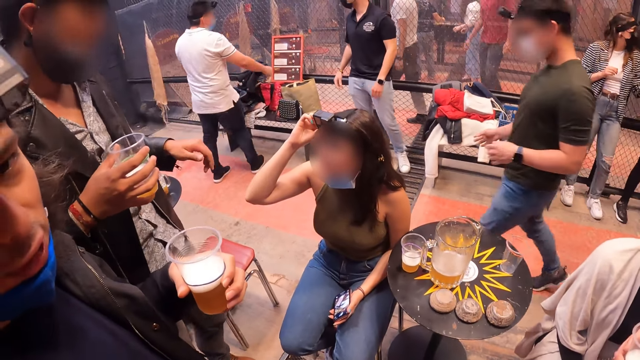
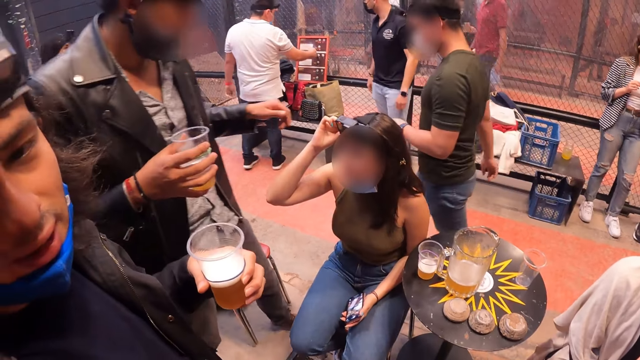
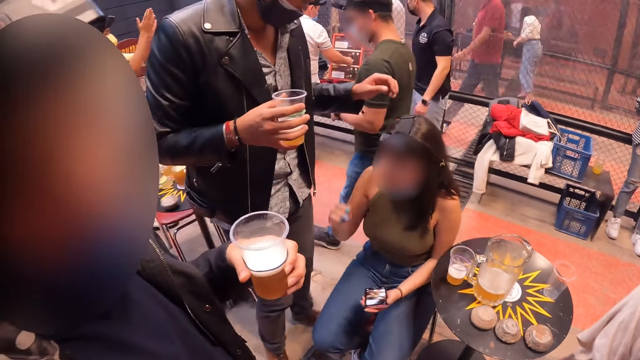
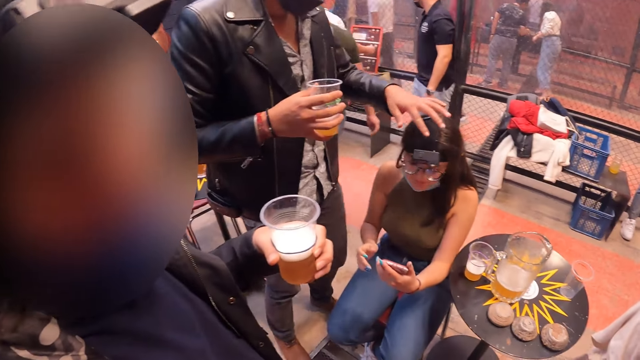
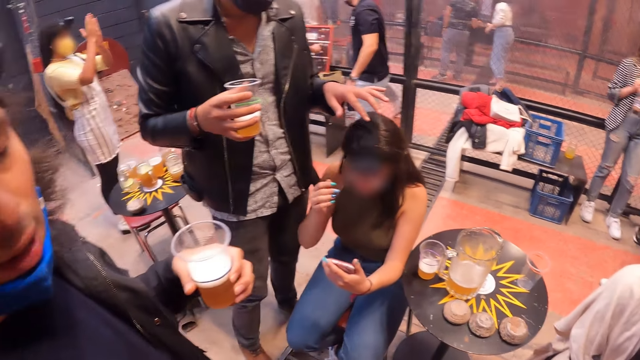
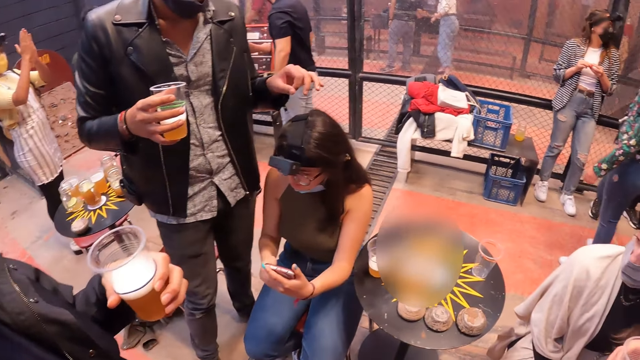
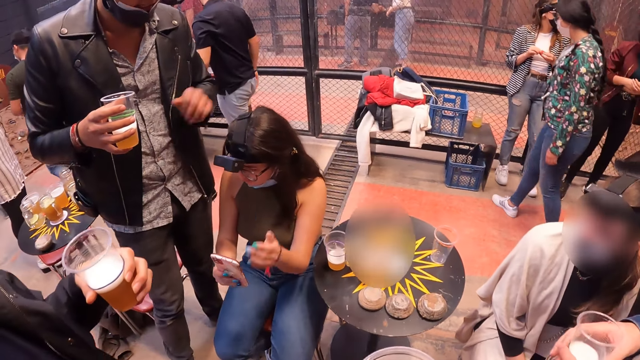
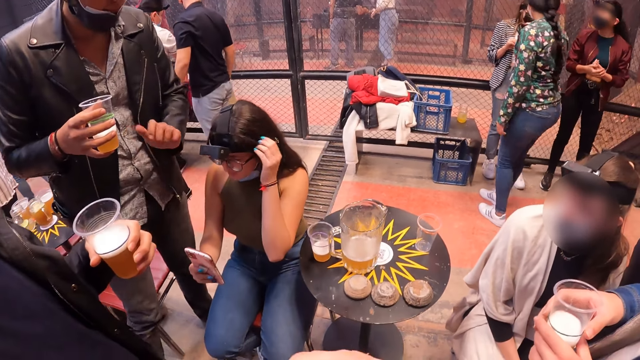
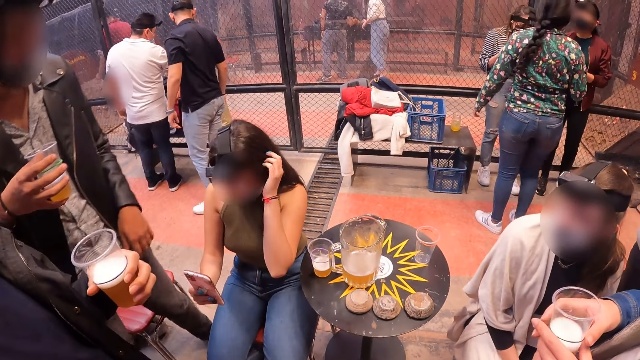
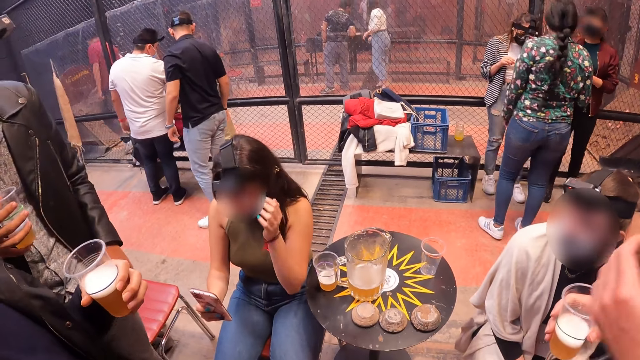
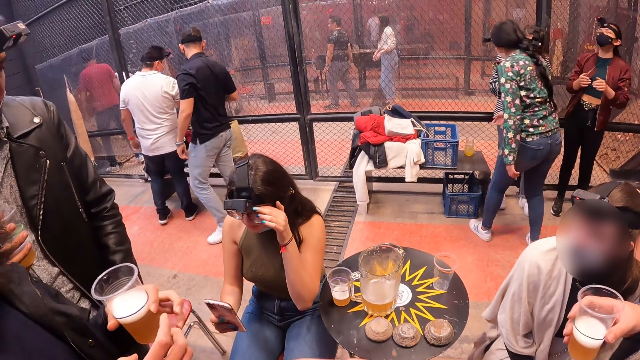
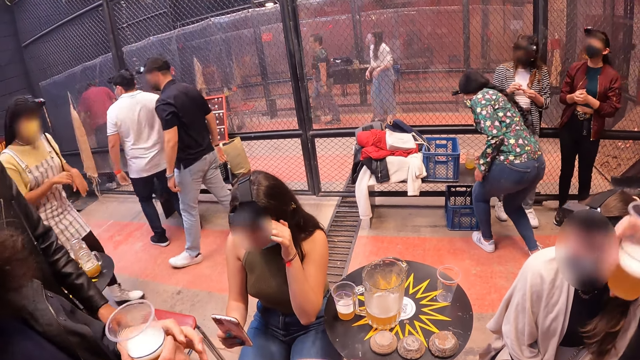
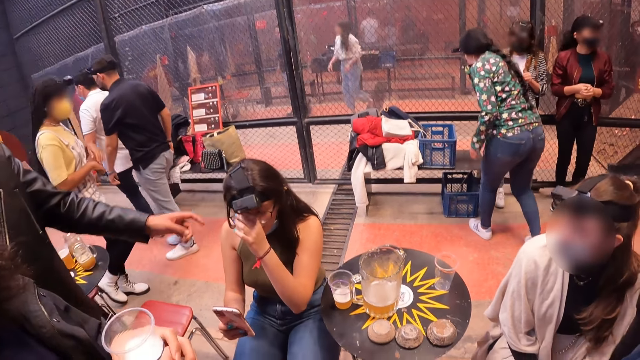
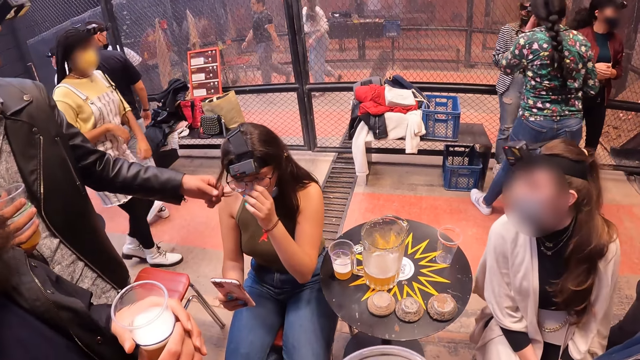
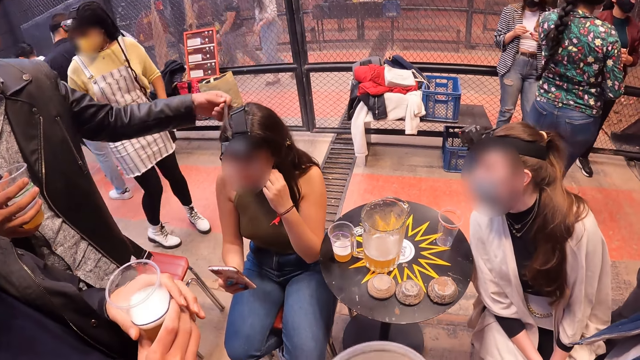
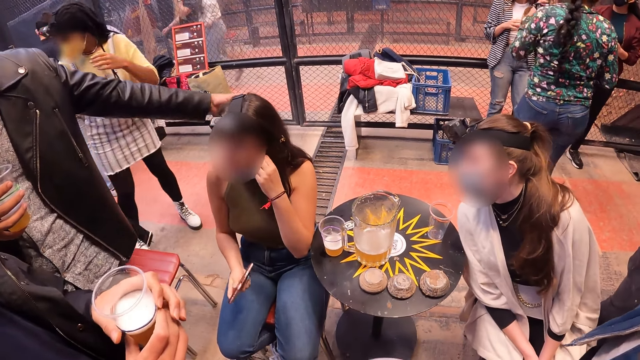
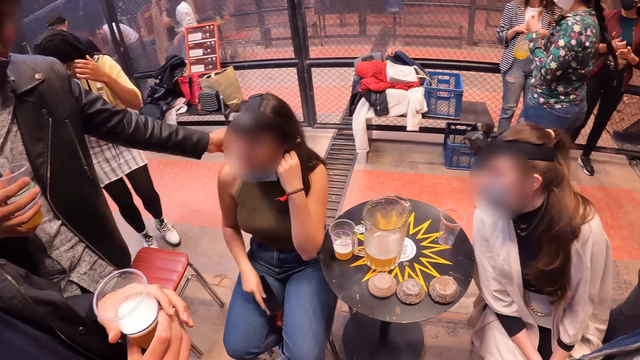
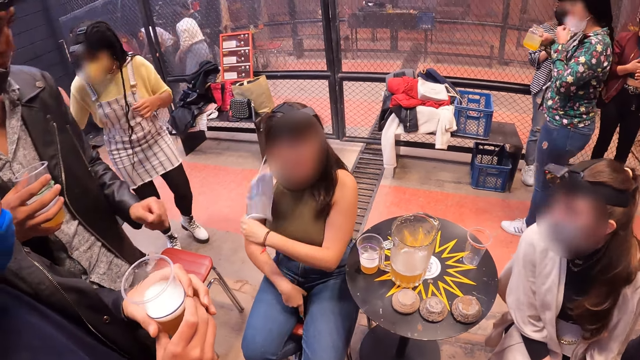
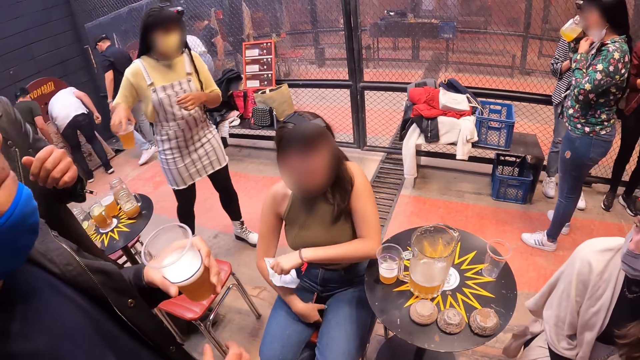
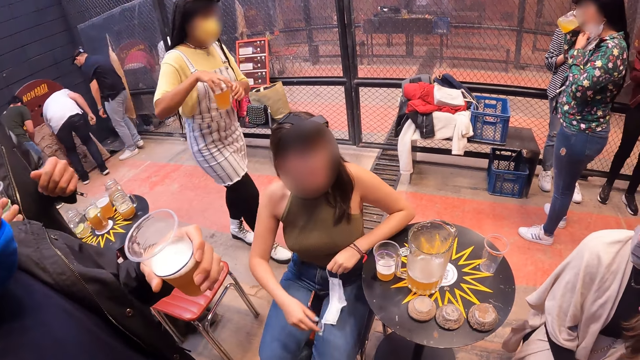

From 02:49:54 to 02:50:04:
A guy operates the camera on the head of a girl with his left hand. The girl holds her phone with both hands and raises her left hand to her hair. The guy adjusts the hair of the girl with his left hand. The girl removes her face mask with her left hand and interacts with another girl.

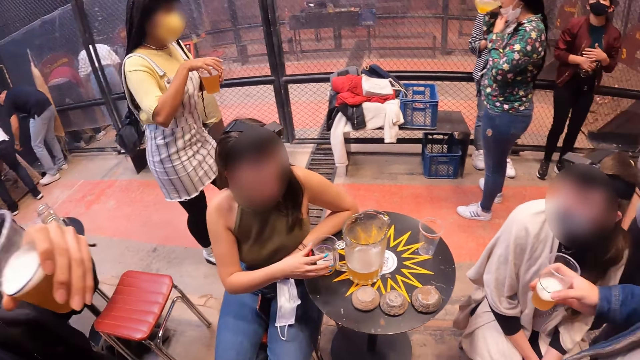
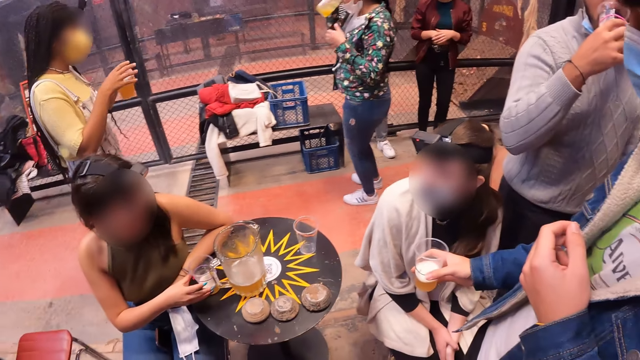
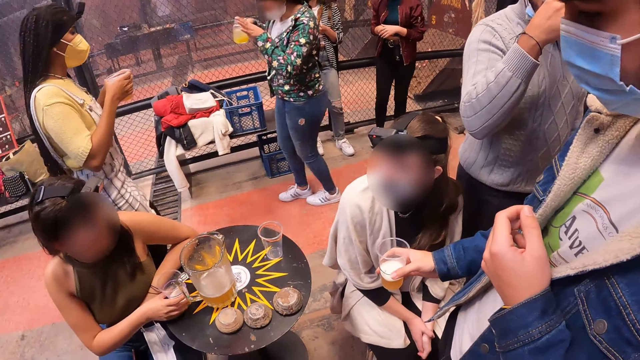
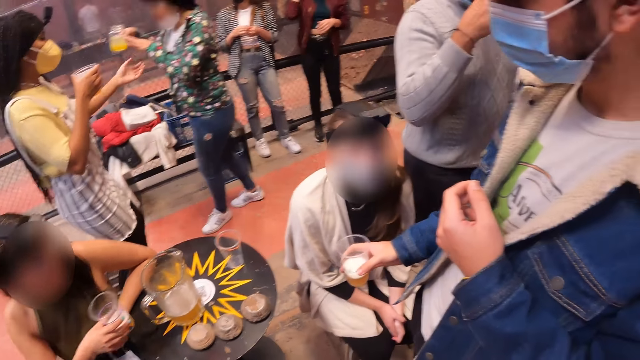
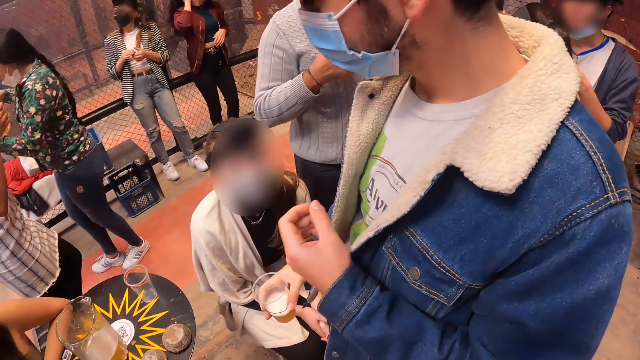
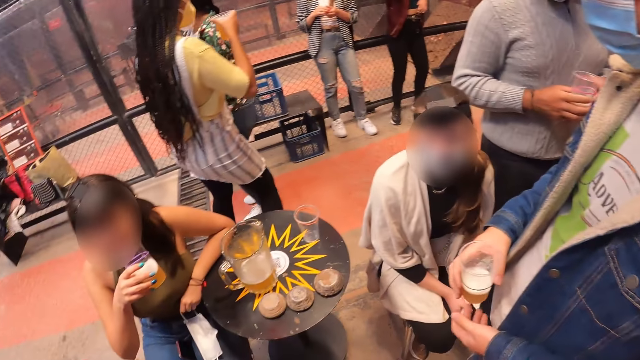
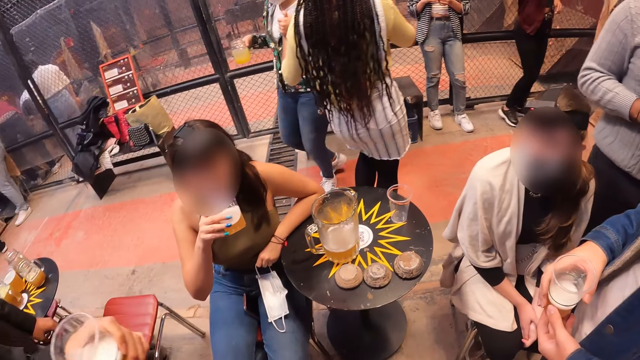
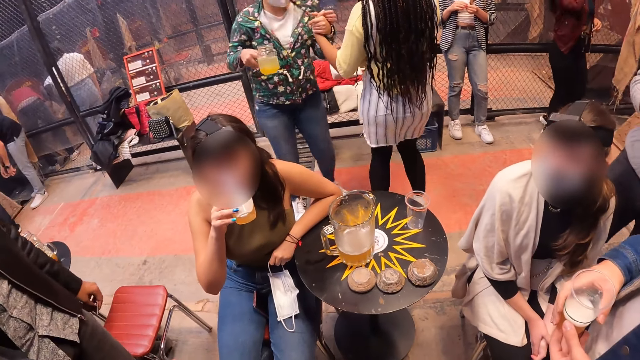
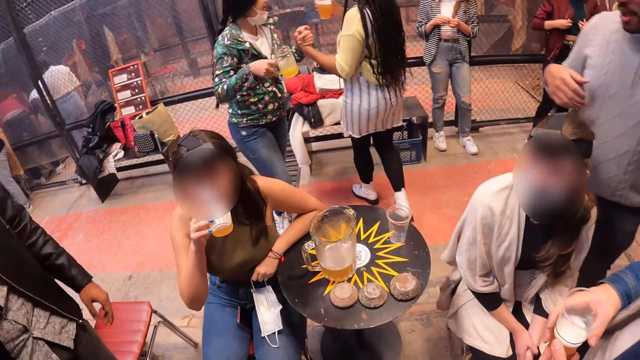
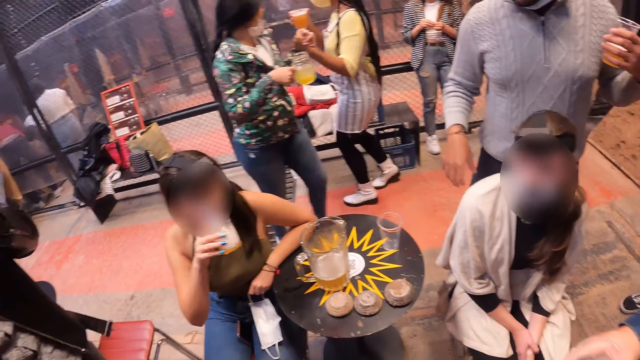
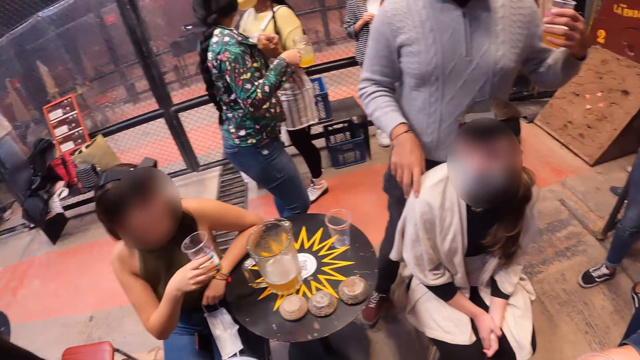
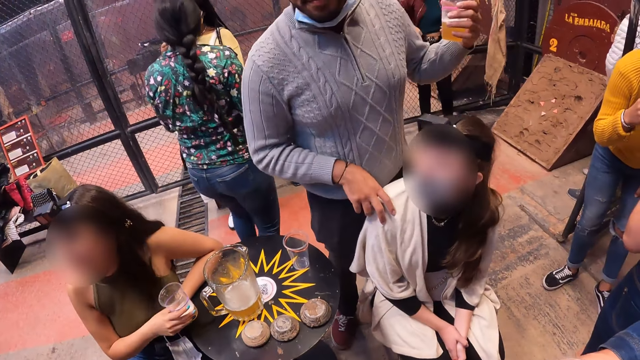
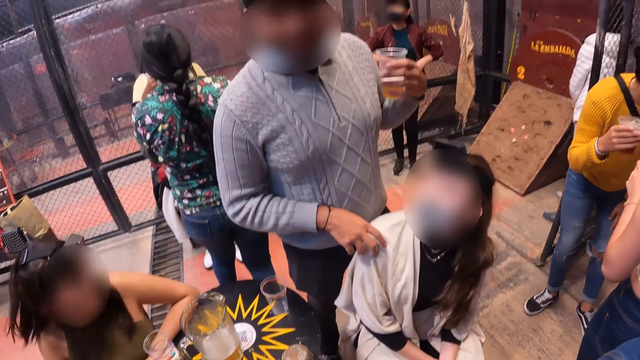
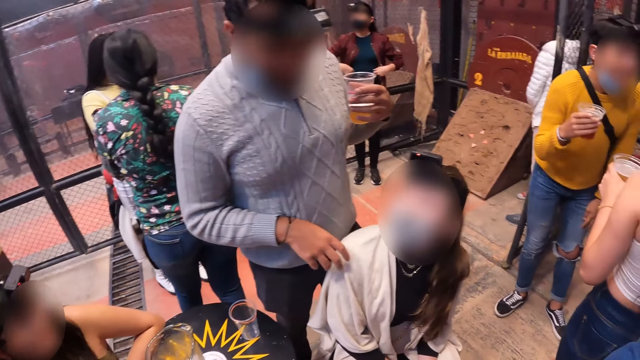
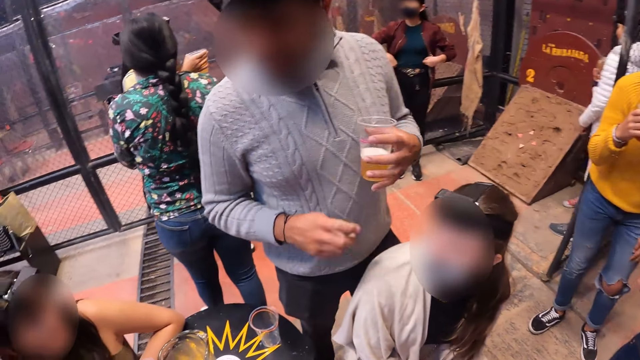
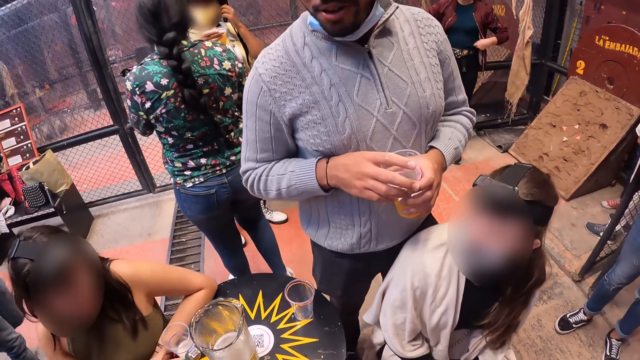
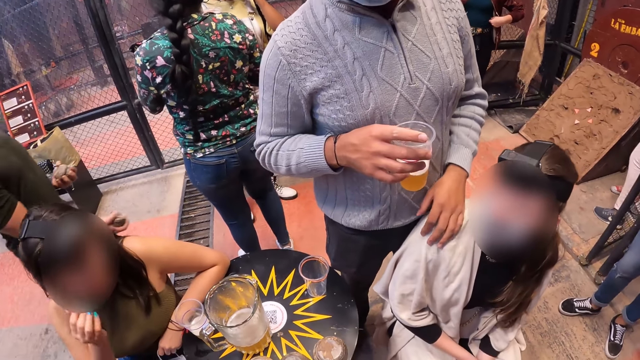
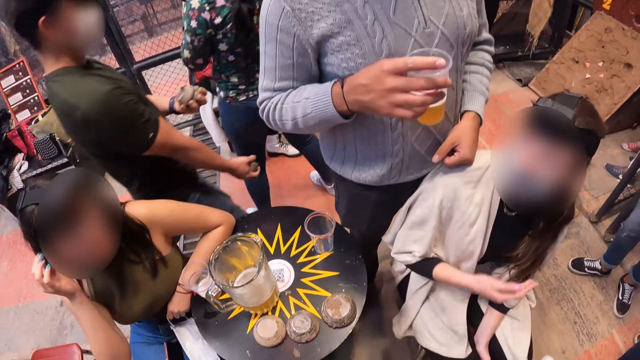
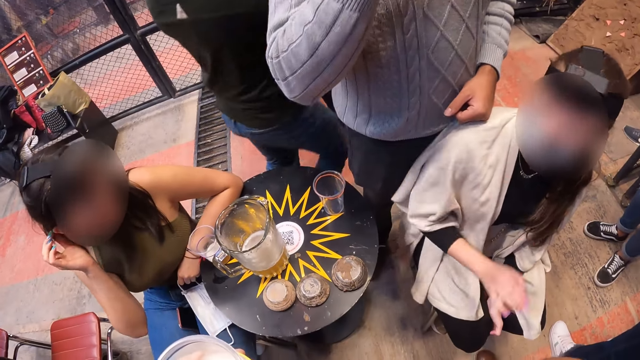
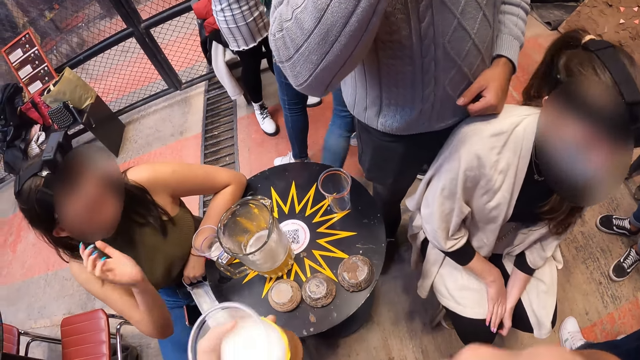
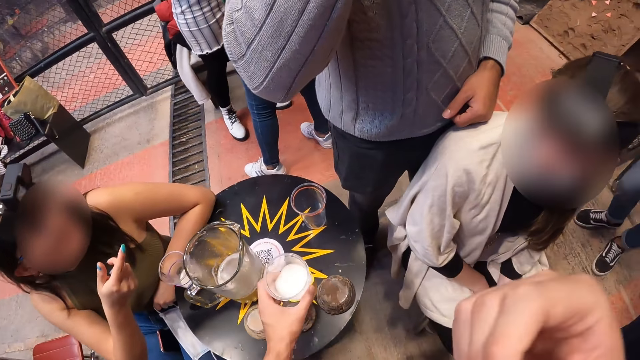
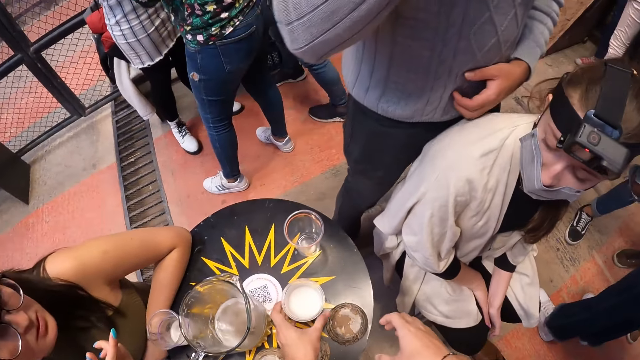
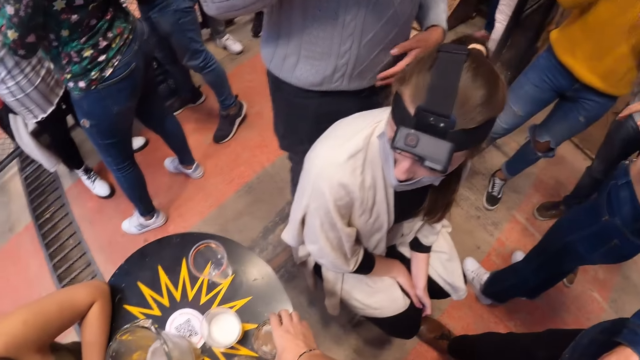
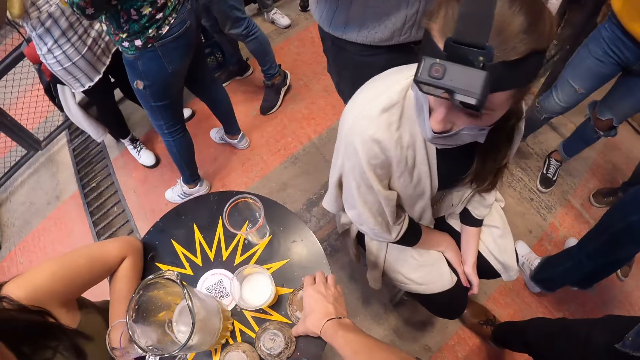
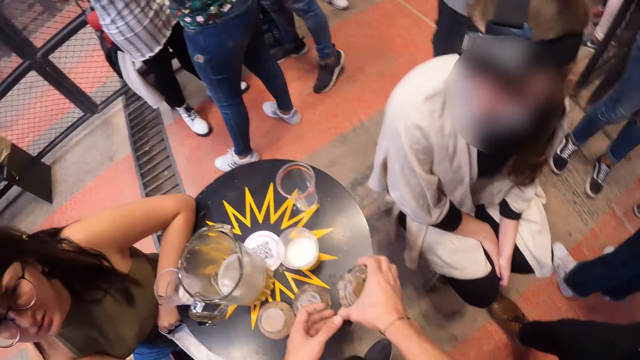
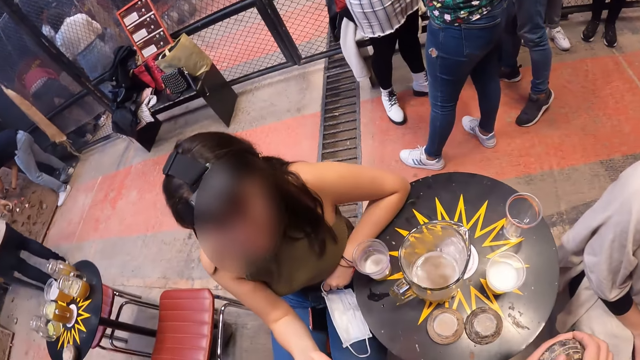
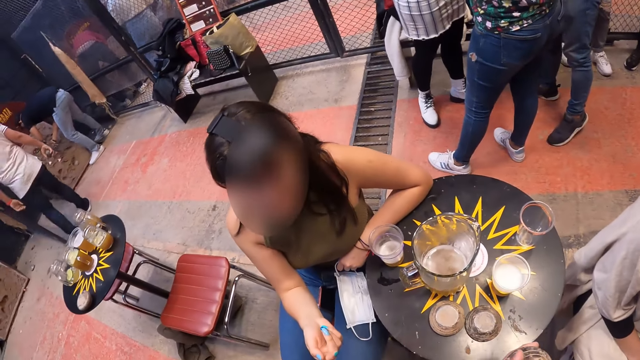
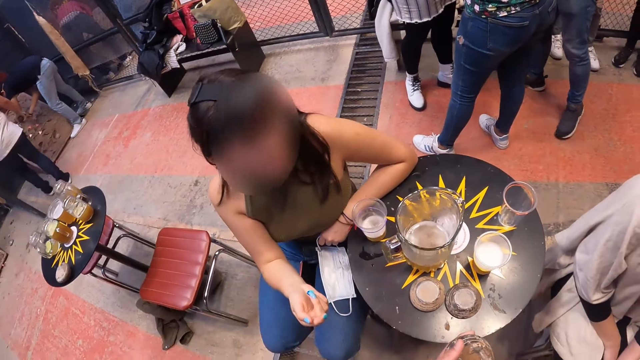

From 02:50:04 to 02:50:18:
A woman picks up juice from the table. A girl interacts with a guy. The woman drinks the juice from the glass. Another guy interacts with the girl, another girl and the camera wearer. The woman puts the juice on the table. The camera wearer drops a plastic cup with drink on the table with his left hand. The woman makes gestures. The camera wearer picks up a drink from the table with his right hand. He stares around the room.
